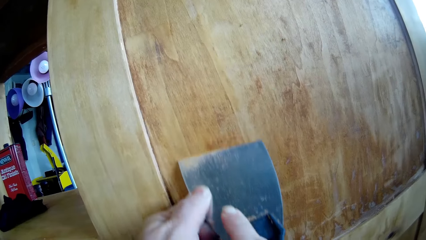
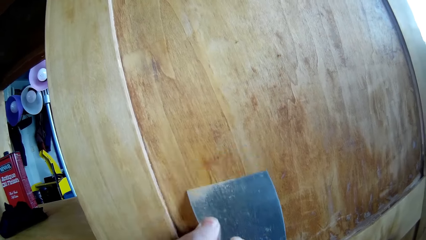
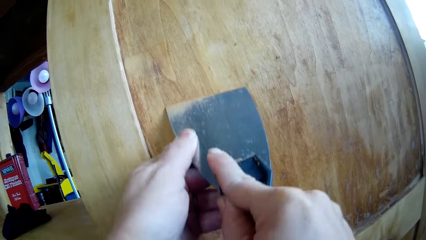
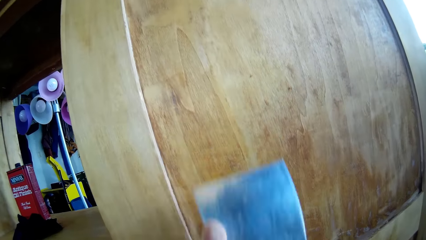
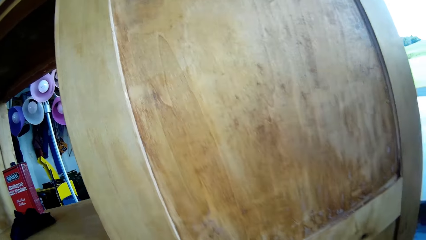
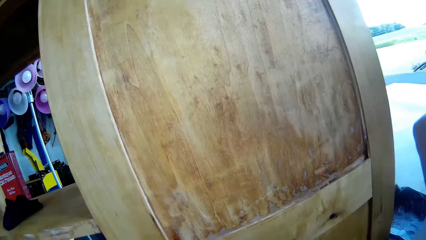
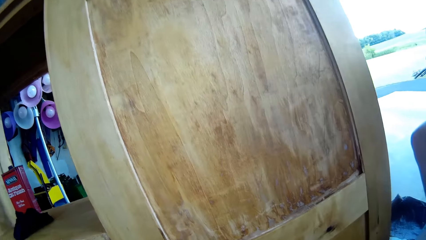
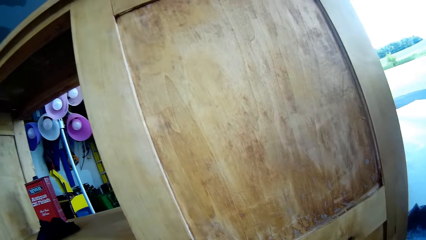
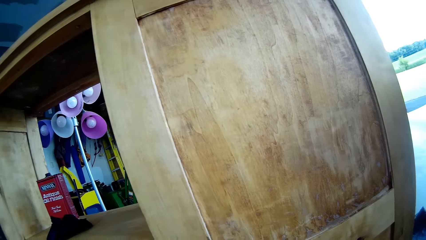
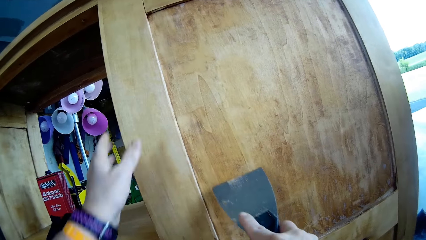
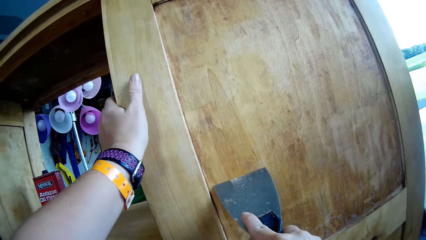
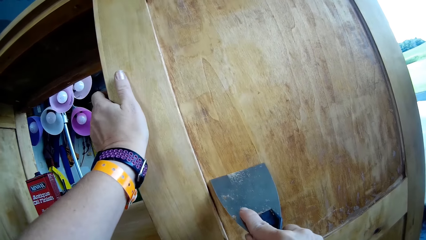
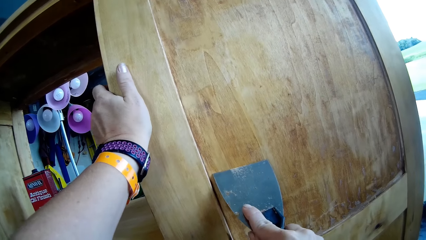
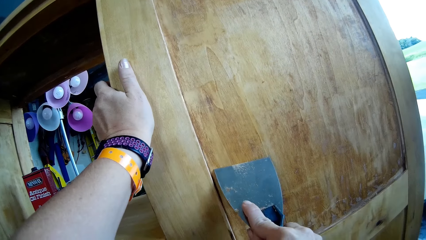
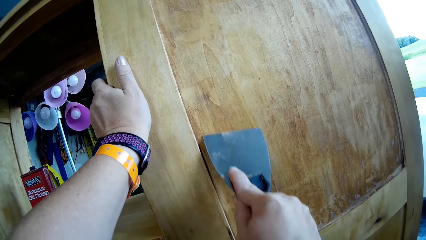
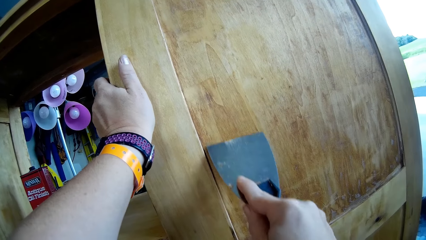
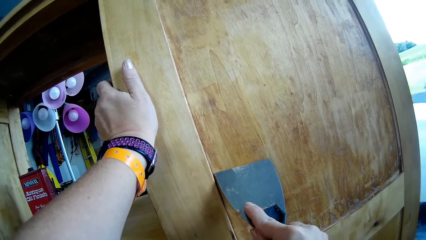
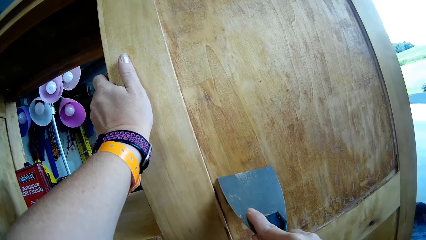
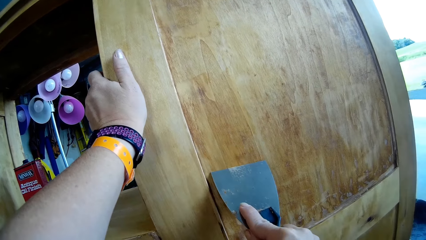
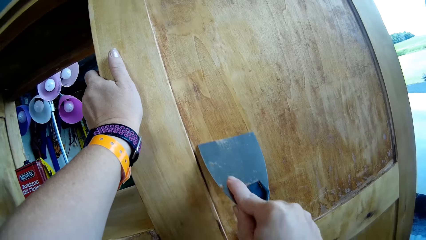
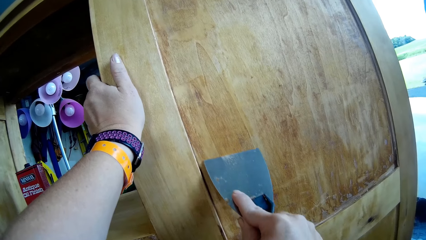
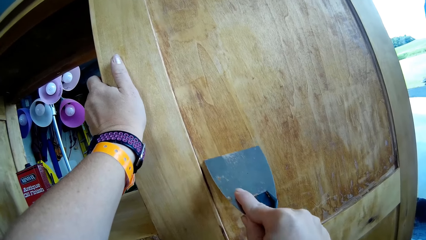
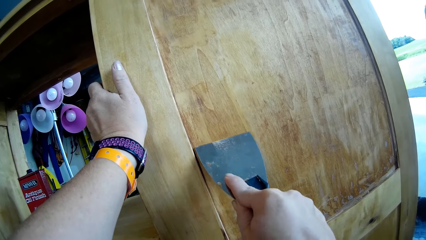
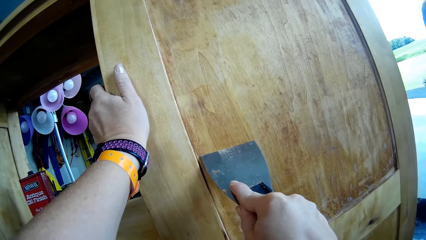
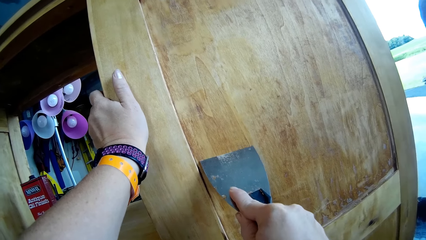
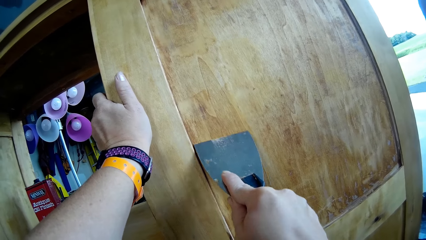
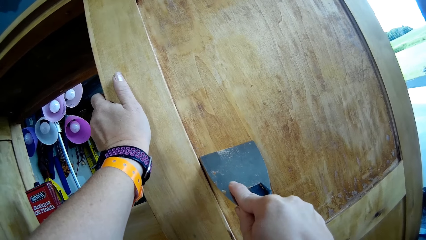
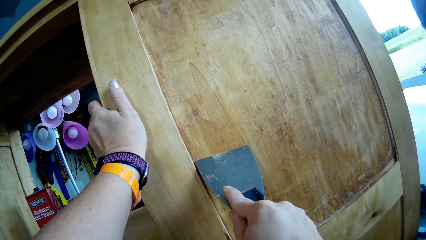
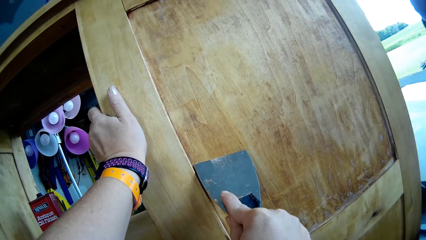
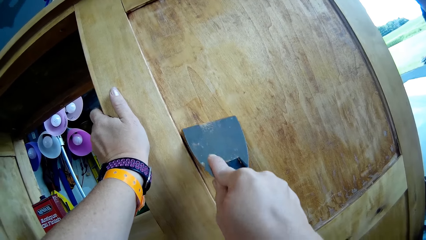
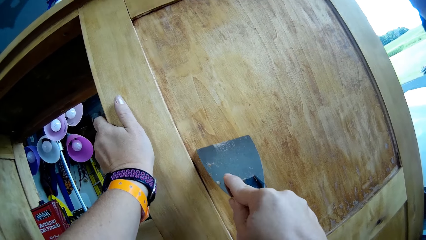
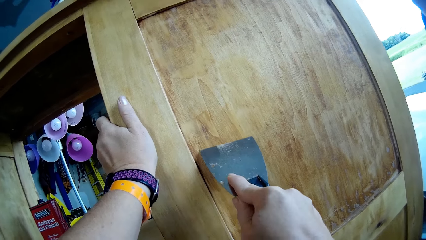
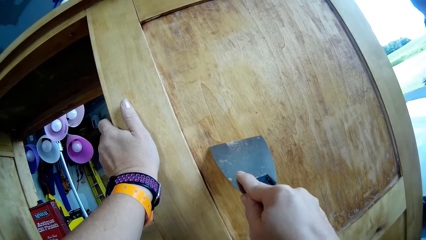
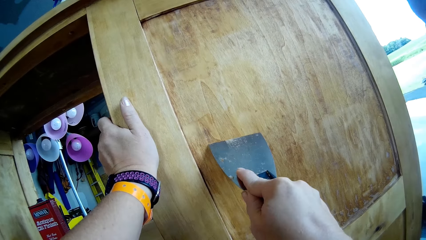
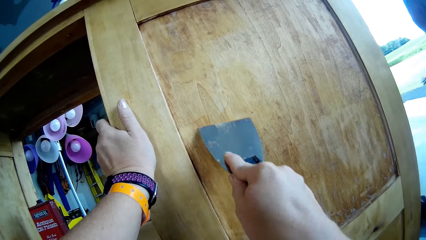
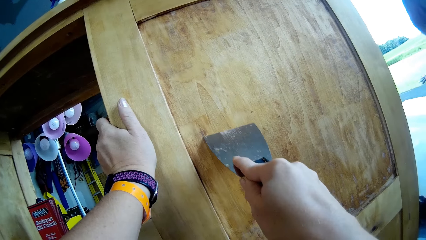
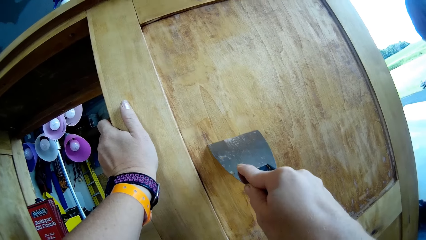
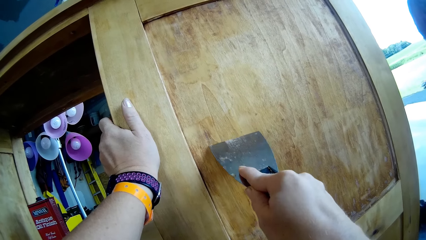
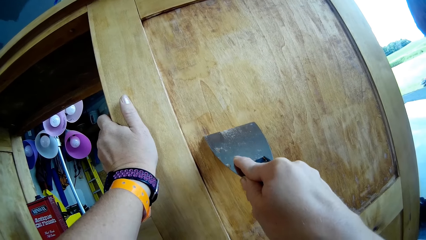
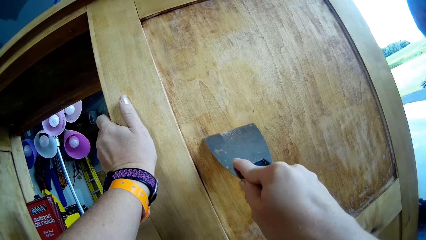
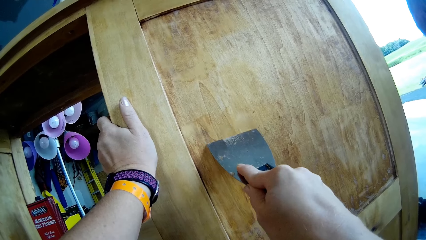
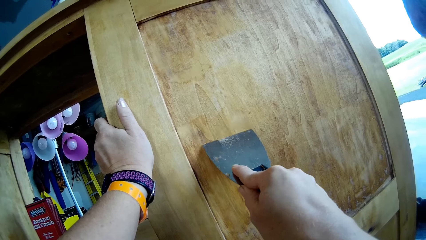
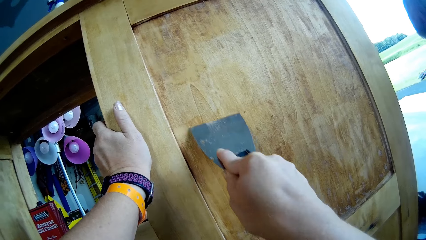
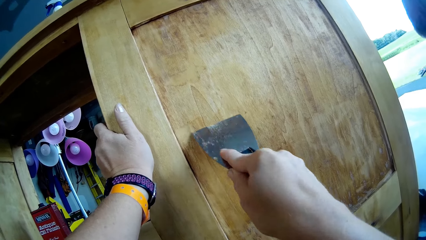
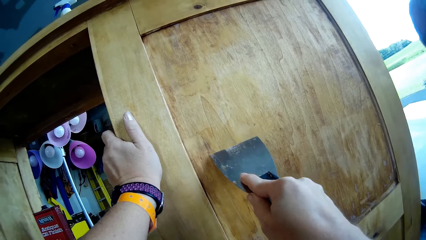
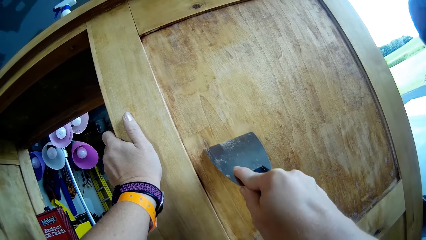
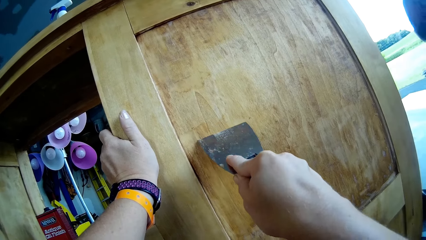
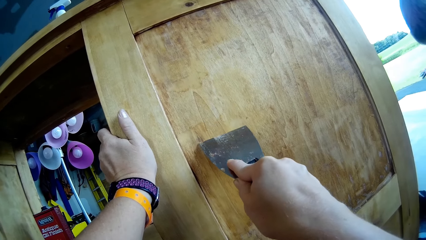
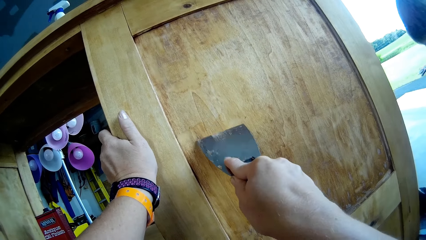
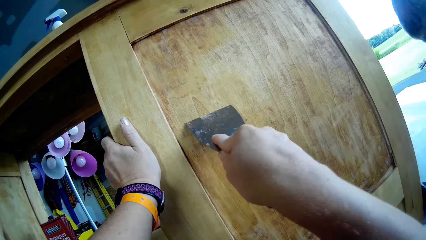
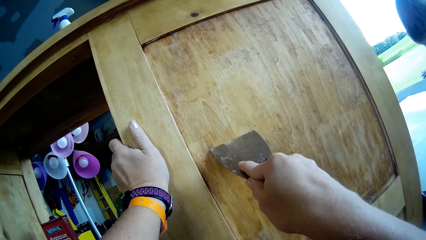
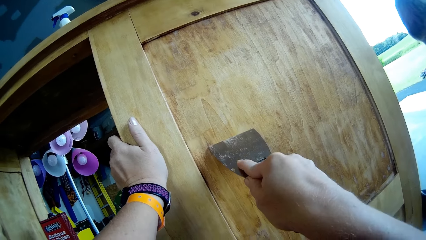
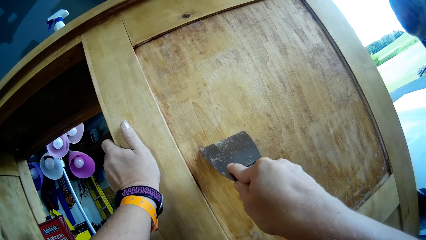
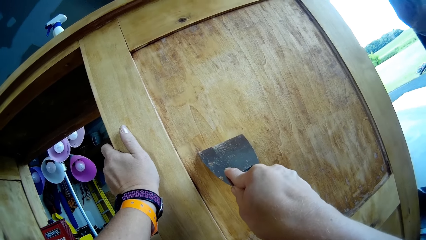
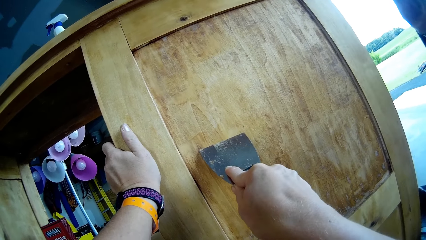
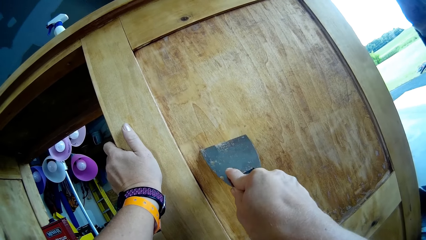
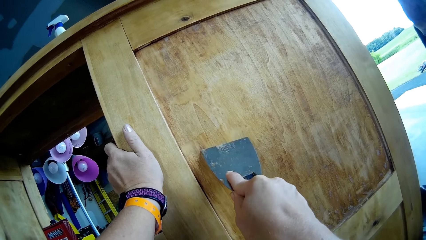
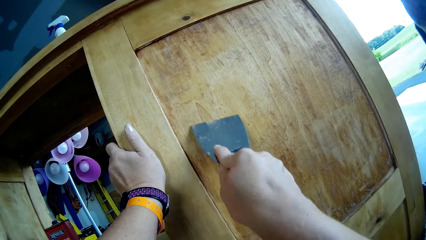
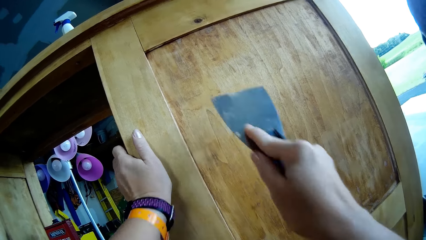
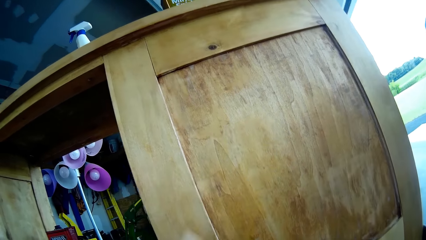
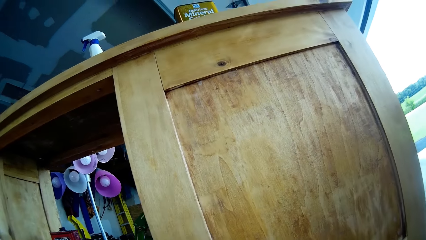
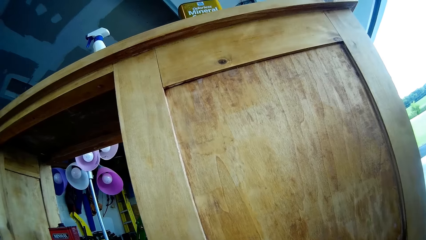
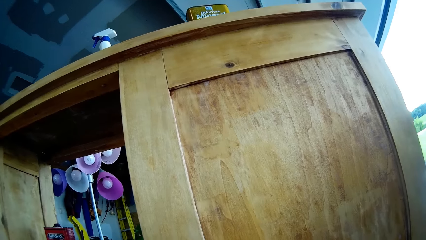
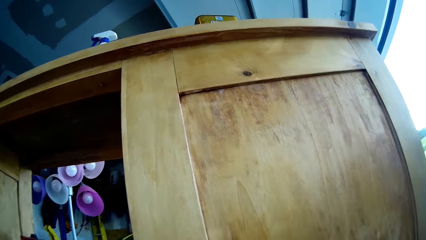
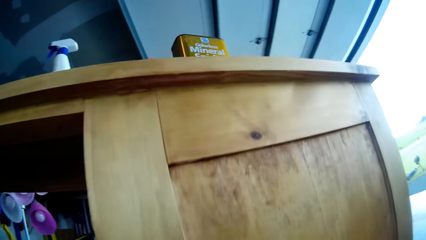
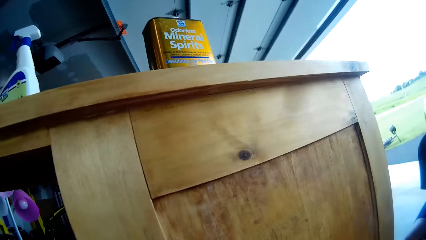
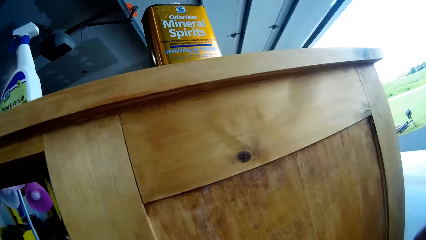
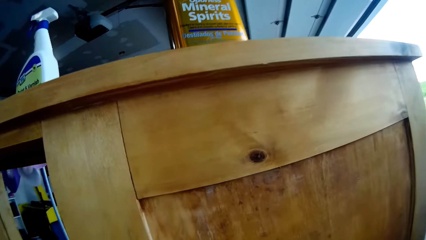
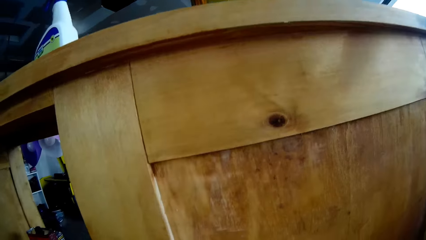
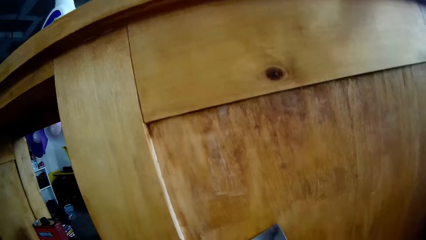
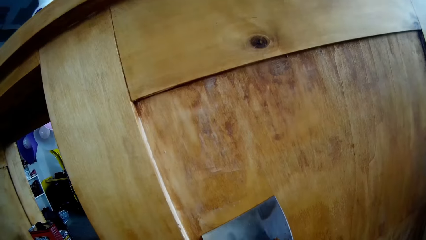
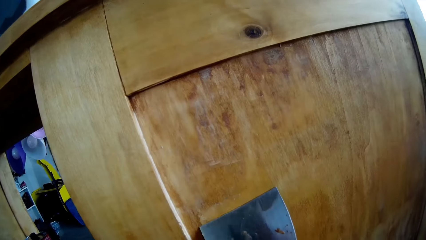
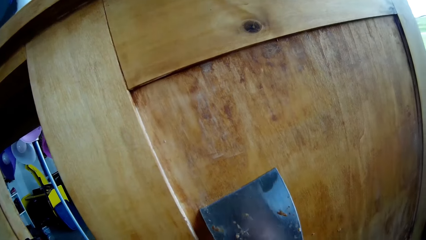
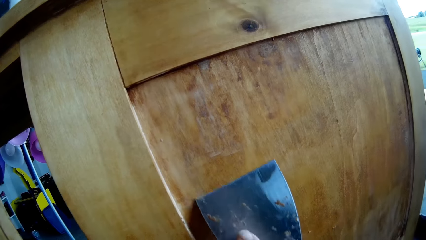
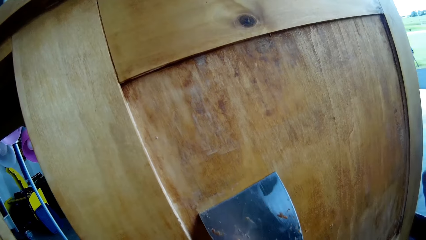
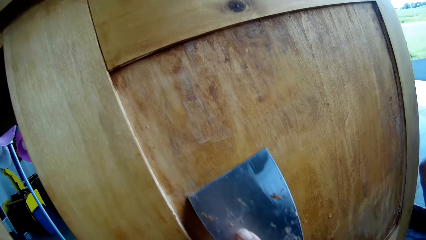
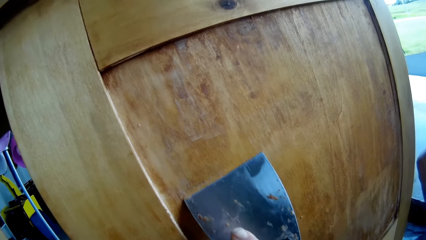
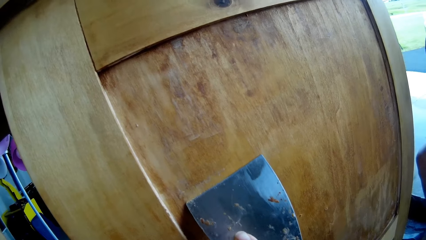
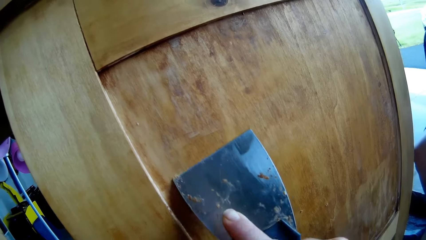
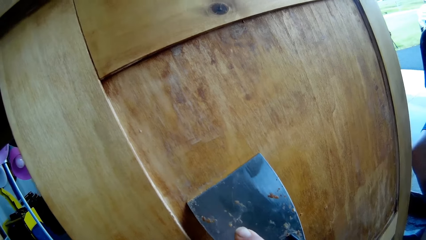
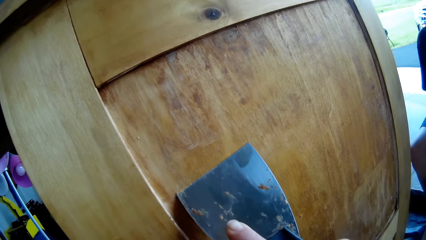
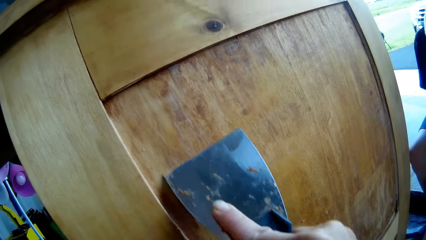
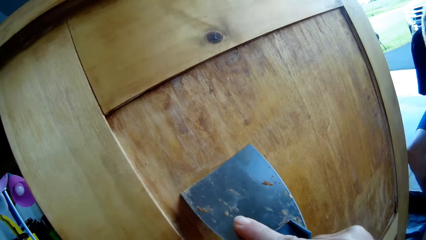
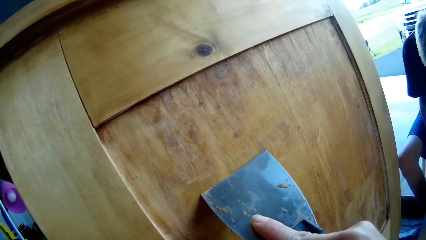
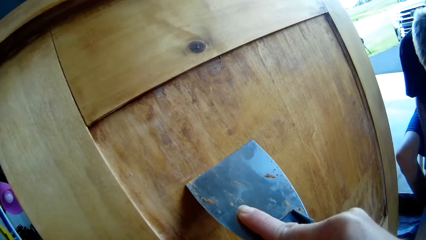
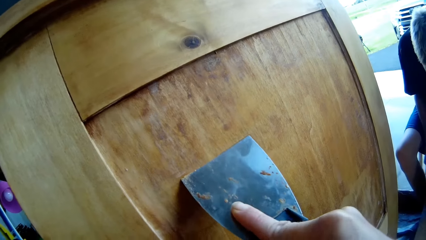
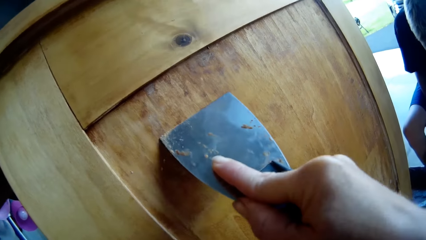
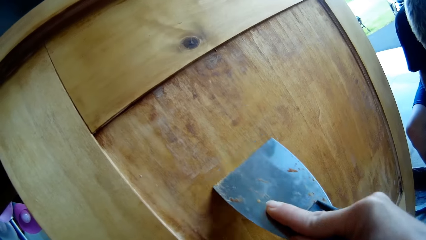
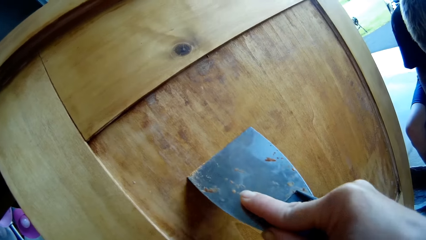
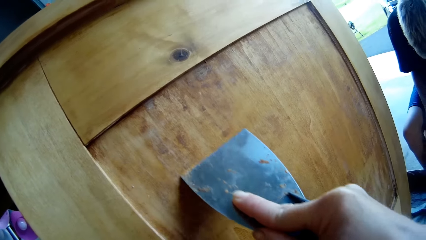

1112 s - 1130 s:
The camera wearer removes the scraper from a storage cabinet. She places her left hand on the storage cabinet. She scrapes the storage cabinet with the scraper. She removes the scraper from the storage cabinet. She scrapes the storage cabinet with the scraper.
